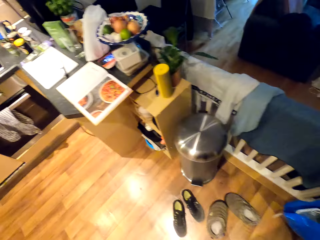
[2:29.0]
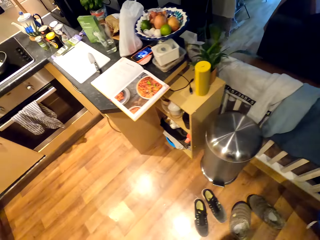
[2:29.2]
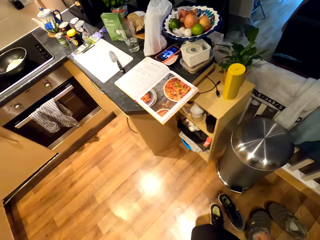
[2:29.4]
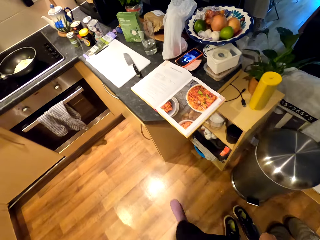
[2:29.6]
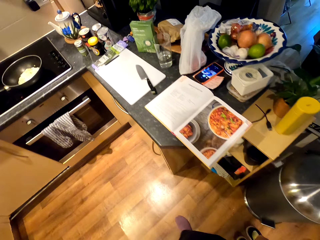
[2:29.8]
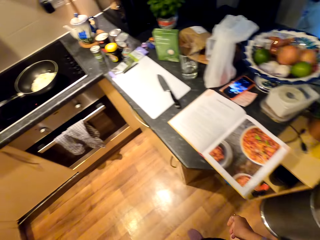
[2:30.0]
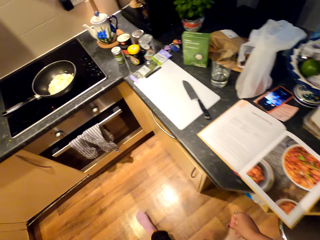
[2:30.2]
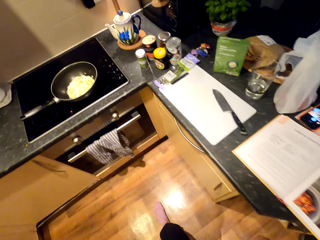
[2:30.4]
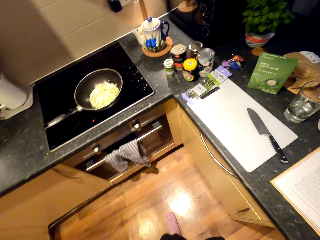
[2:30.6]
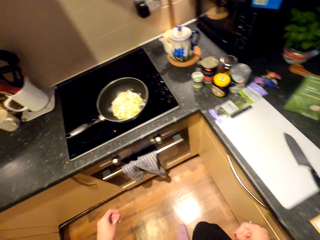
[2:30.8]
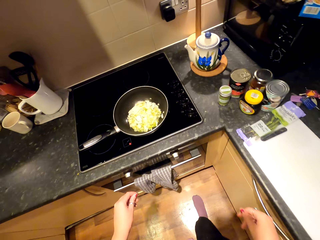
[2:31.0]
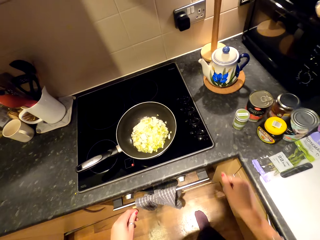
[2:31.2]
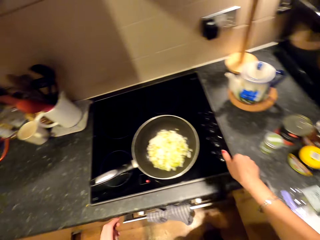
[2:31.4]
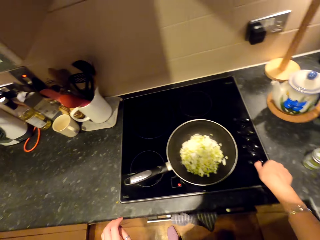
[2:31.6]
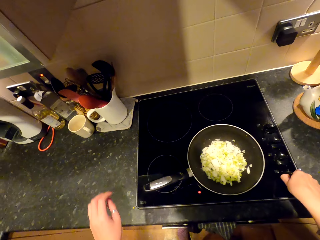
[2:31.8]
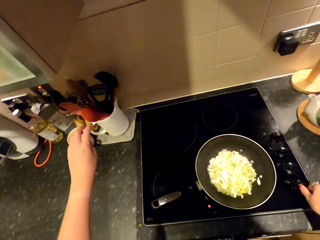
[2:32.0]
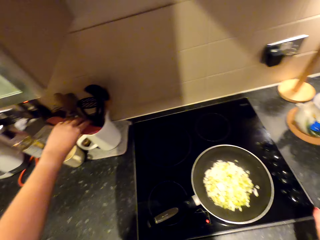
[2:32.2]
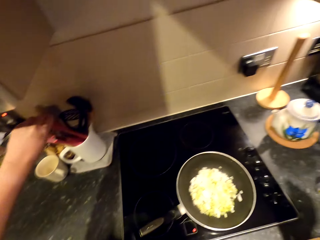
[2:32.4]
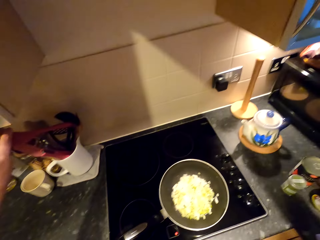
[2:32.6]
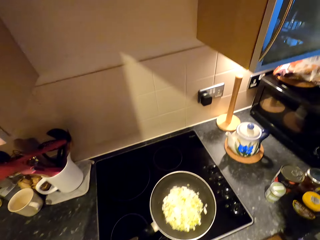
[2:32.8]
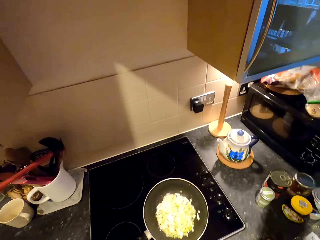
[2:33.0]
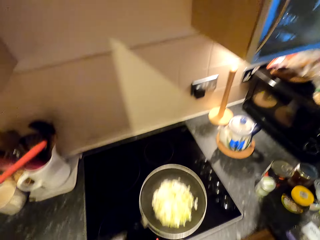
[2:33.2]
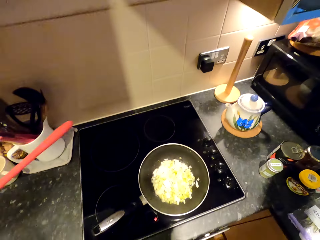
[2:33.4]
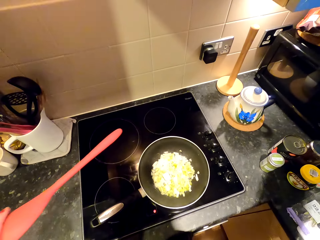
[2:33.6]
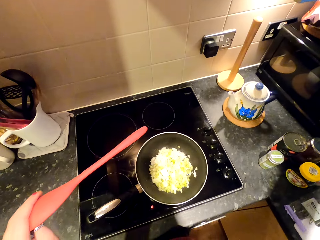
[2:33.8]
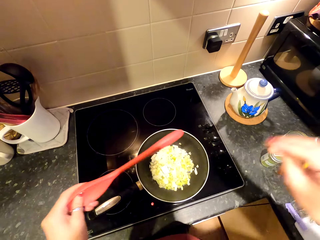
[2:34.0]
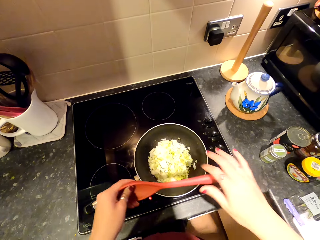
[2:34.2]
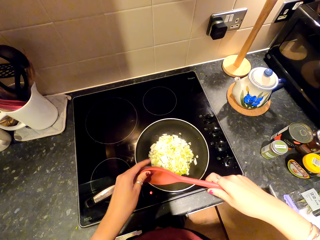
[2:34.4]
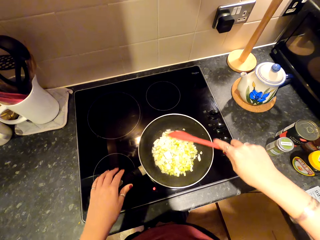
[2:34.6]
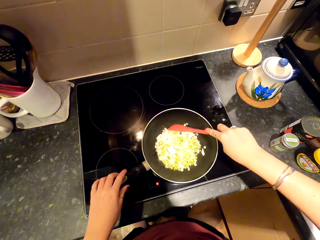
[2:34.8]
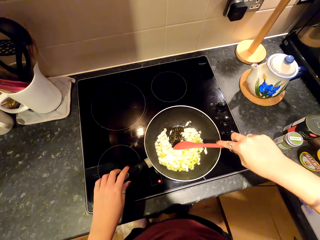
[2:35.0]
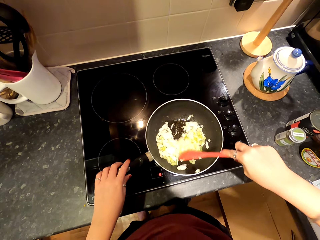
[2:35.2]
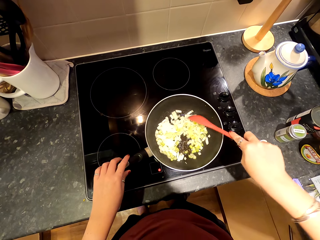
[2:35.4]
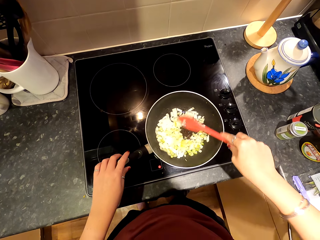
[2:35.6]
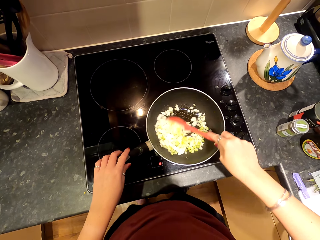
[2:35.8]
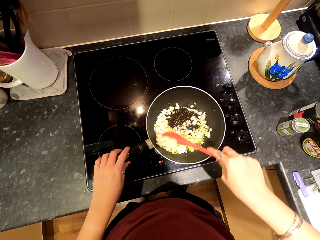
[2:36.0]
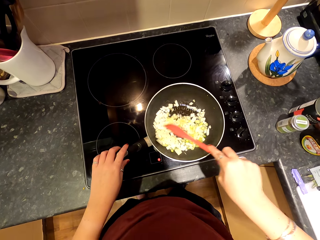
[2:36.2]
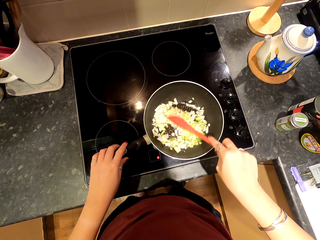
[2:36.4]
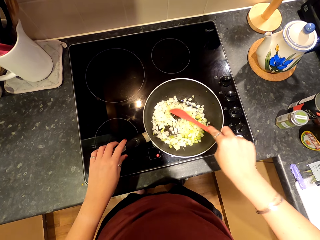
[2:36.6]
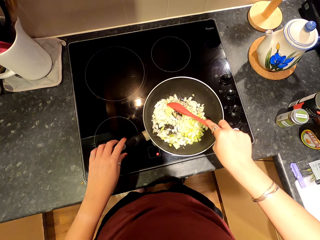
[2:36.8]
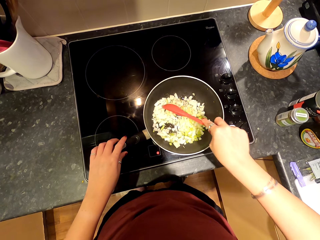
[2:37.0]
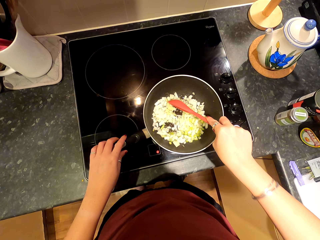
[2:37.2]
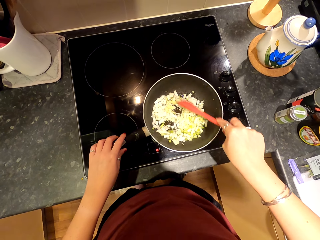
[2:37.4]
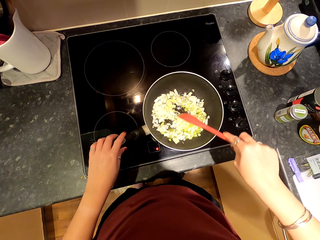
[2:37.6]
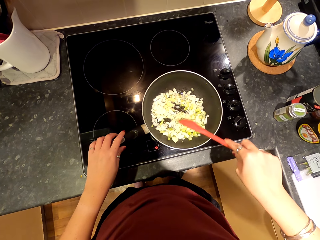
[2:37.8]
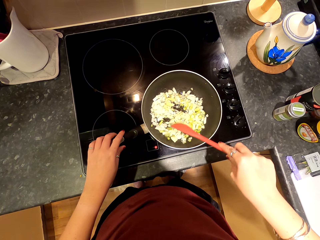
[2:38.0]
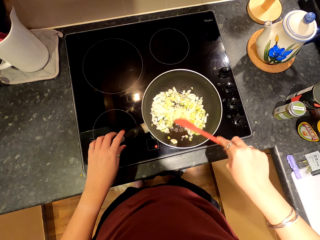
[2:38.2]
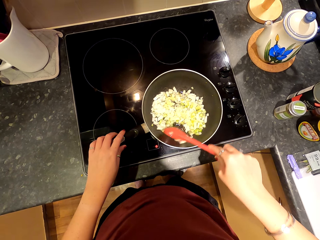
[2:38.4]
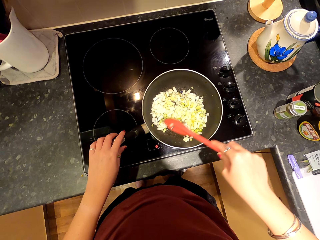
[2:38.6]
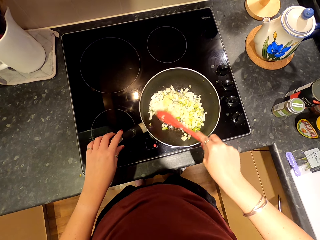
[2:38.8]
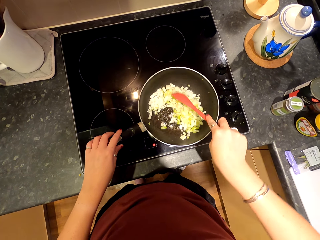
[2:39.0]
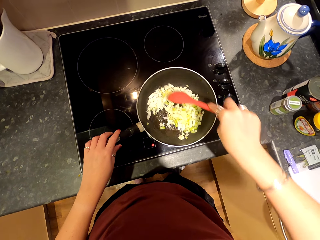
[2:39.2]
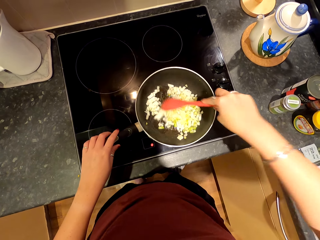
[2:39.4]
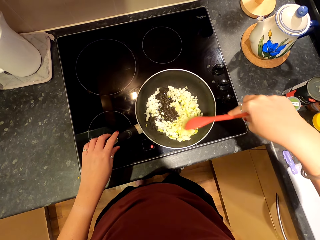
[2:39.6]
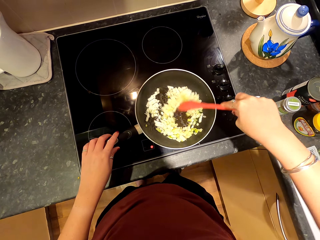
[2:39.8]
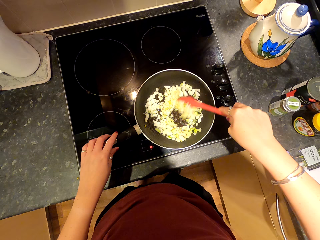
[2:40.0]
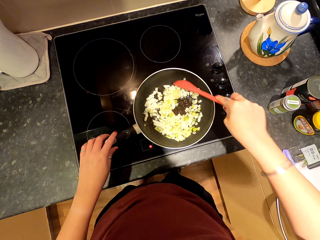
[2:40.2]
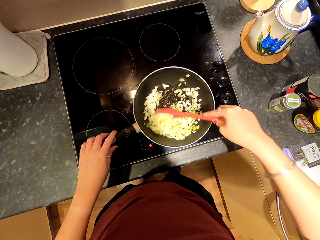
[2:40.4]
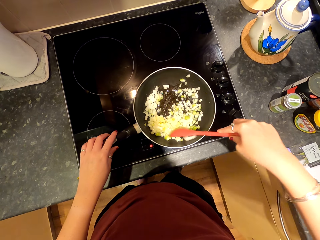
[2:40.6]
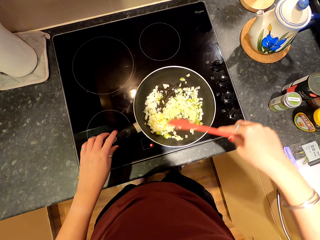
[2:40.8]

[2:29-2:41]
The camera wearer walks in the kitchen. They move towards the stove. They pick up a spoon with the left hand. They close the cupboard door. They put the spoon on the right hand. They stir the onion. They hold the pot with the left hand.

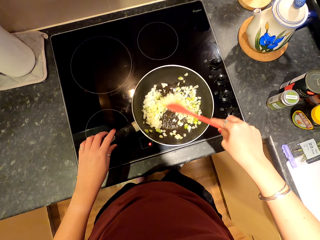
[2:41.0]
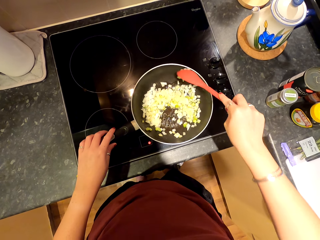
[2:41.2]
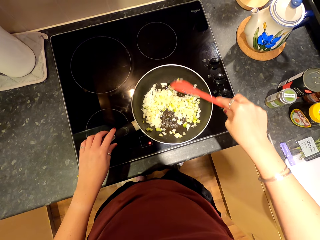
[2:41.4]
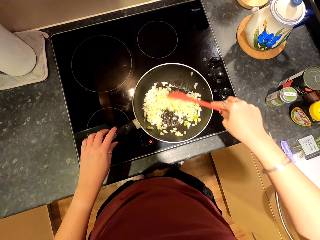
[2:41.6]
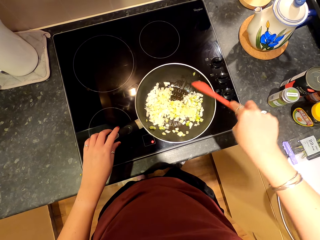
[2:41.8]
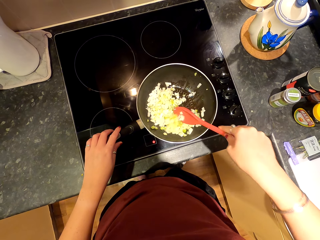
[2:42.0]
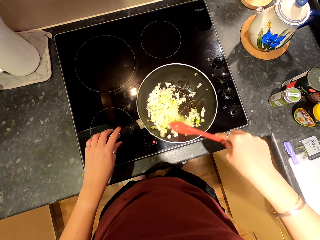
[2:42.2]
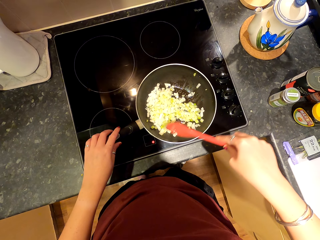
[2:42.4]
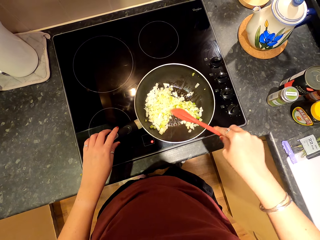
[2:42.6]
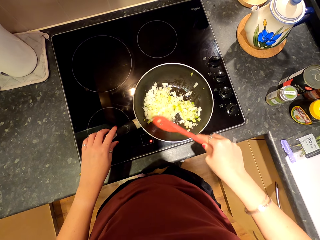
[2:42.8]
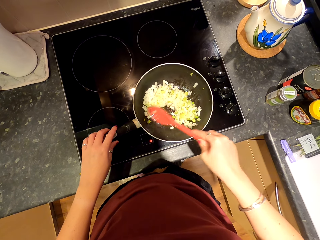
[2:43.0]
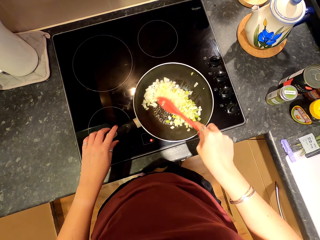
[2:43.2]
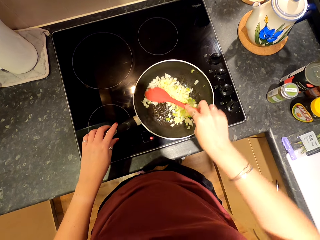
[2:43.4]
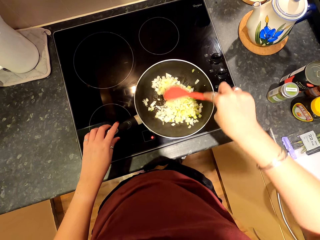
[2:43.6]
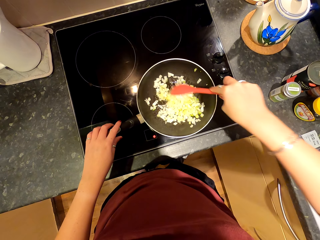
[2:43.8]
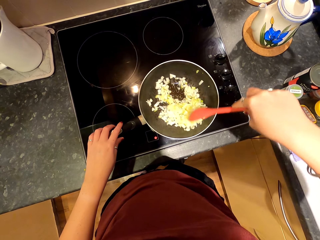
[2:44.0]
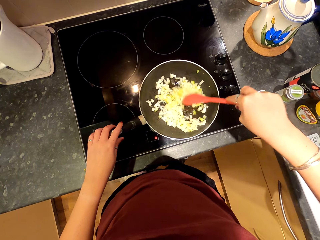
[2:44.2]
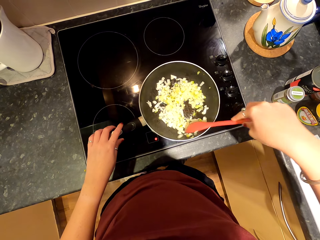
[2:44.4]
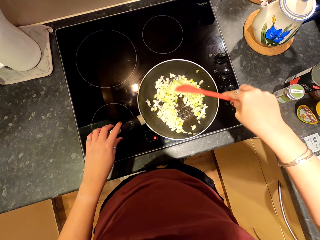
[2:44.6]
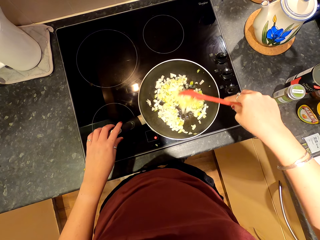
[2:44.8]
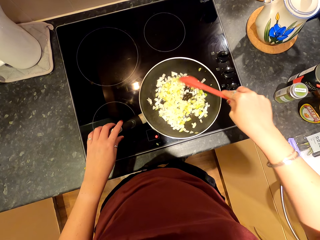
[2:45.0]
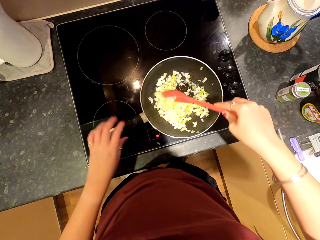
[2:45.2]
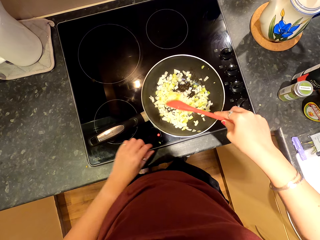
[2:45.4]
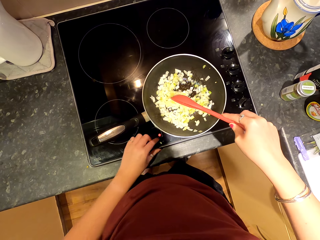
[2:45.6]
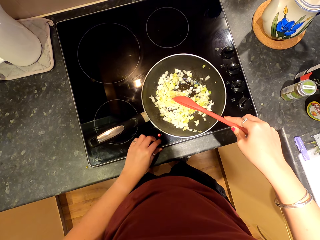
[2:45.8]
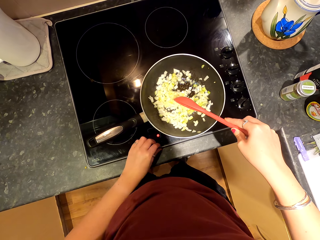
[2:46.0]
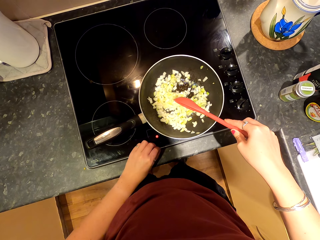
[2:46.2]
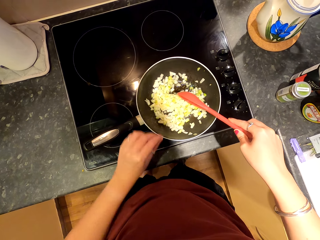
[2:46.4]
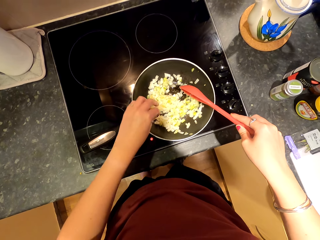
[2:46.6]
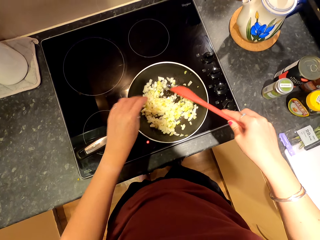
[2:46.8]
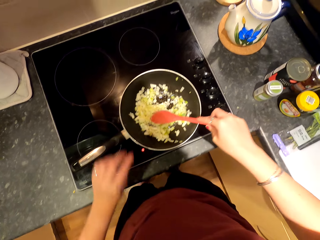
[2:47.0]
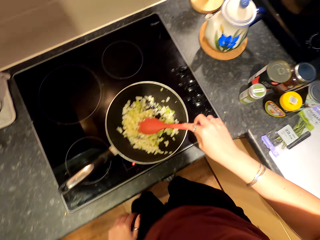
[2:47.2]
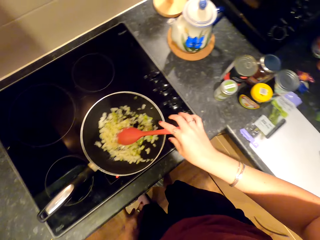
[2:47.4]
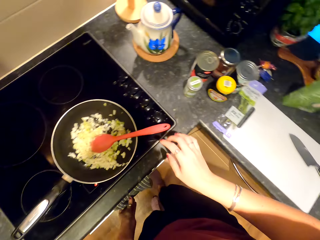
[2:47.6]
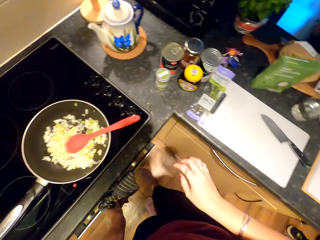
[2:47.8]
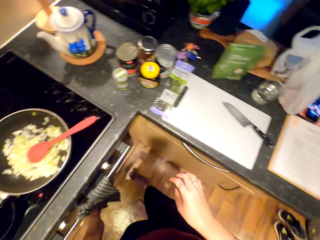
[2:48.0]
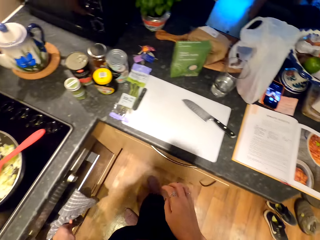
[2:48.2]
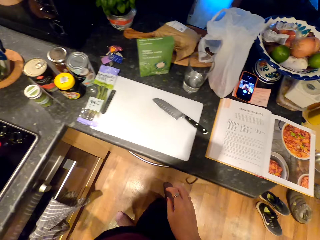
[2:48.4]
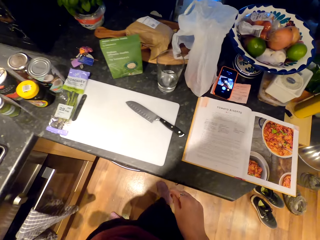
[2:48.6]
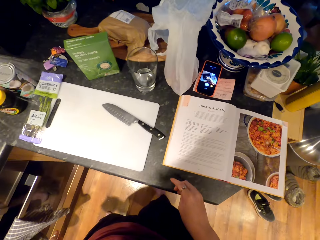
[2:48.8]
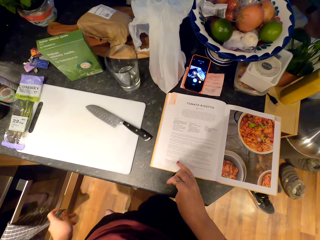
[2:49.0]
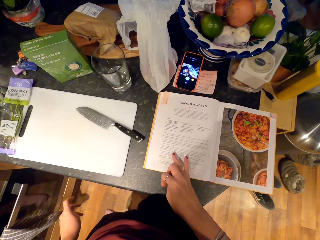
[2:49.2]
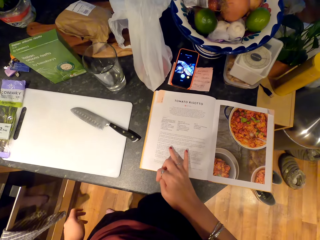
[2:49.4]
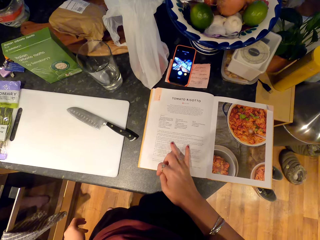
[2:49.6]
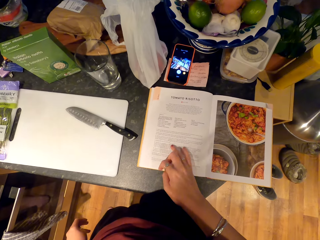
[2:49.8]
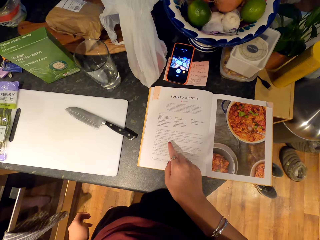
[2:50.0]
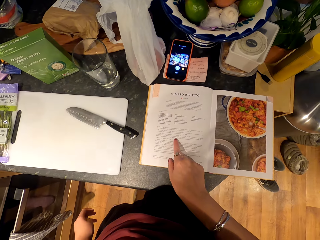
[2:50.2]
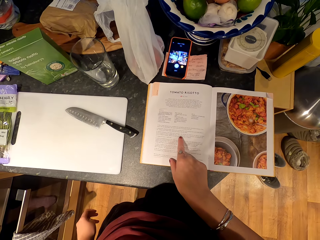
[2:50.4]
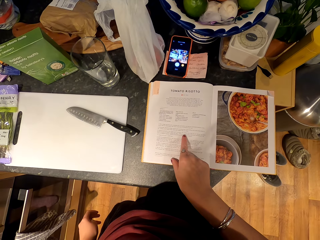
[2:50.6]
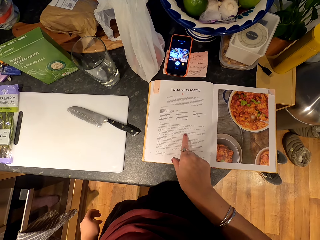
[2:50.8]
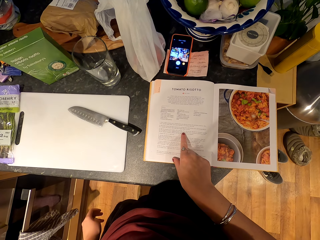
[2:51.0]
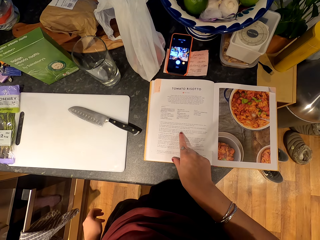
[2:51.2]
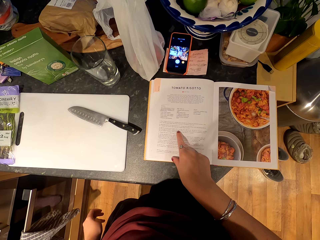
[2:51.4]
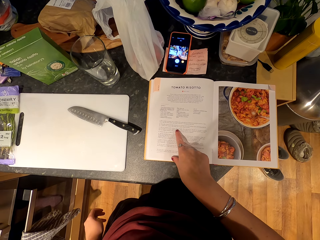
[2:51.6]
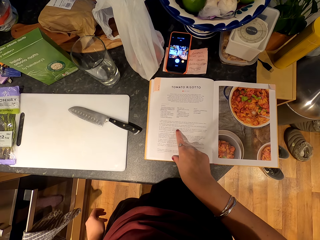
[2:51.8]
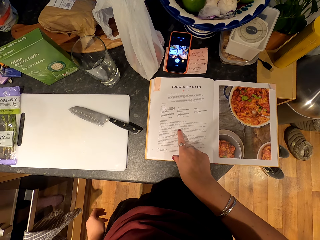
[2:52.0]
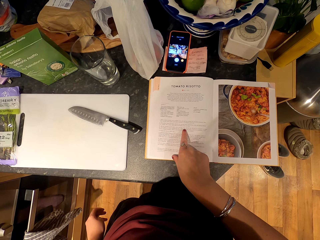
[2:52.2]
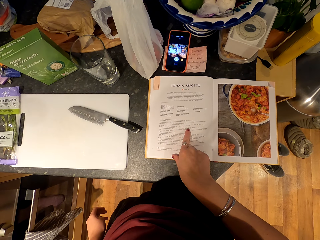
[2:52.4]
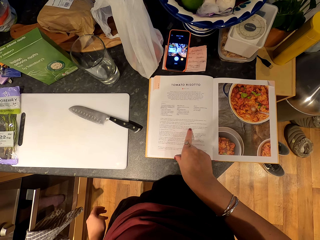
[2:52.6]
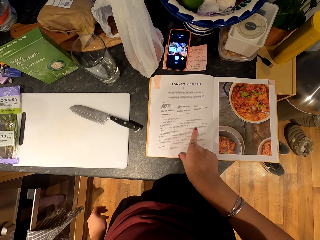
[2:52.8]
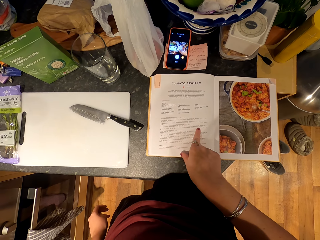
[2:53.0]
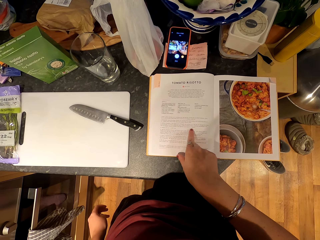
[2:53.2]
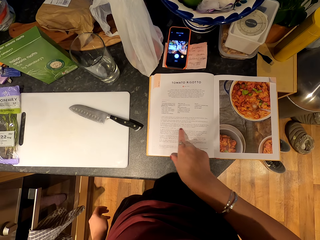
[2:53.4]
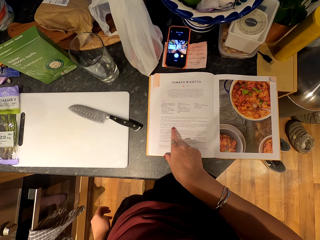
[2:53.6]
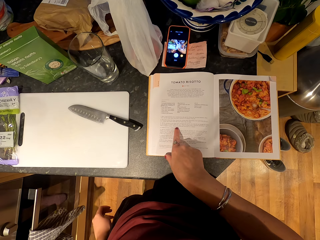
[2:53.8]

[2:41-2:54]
The camera wearer picks up an onion from the stove. They put the onion inside the pot. They place the spoon in the pot. They release hands from the pot. They touch a book. They move towards the stove. They move fingers on the book. They read the book.
